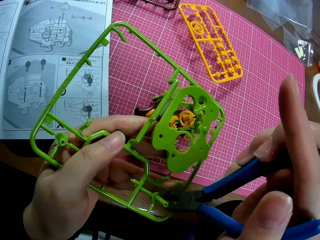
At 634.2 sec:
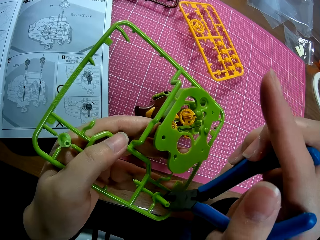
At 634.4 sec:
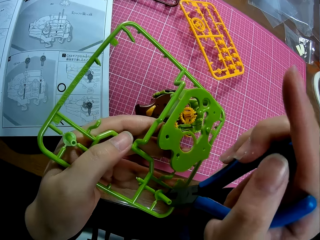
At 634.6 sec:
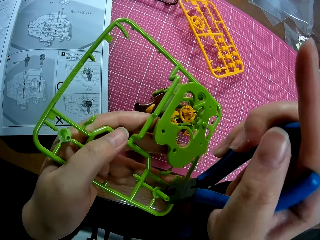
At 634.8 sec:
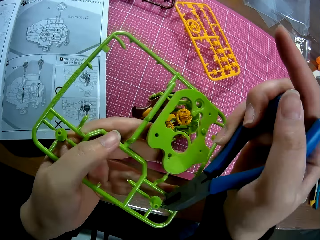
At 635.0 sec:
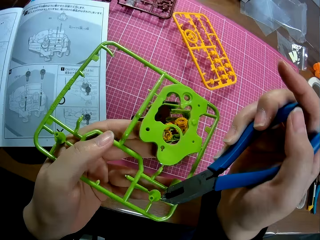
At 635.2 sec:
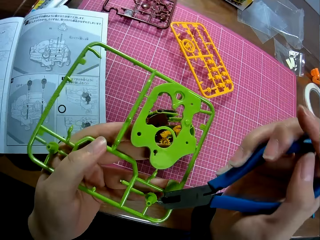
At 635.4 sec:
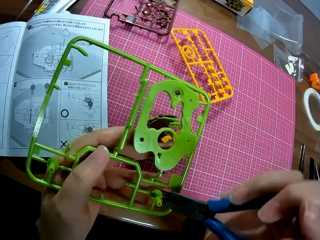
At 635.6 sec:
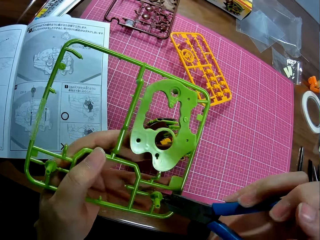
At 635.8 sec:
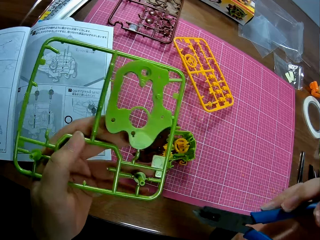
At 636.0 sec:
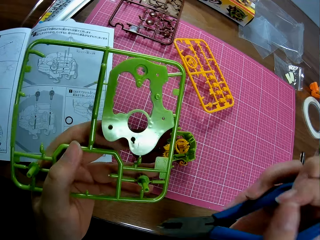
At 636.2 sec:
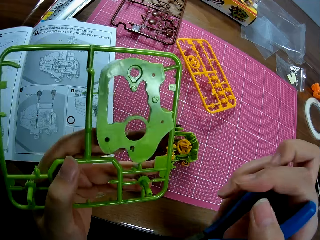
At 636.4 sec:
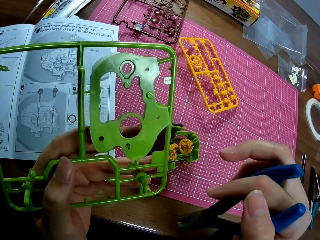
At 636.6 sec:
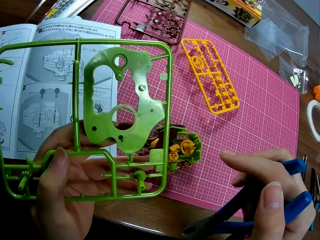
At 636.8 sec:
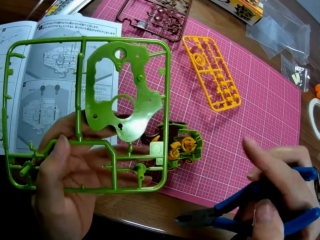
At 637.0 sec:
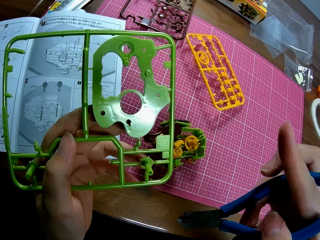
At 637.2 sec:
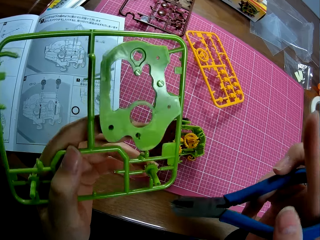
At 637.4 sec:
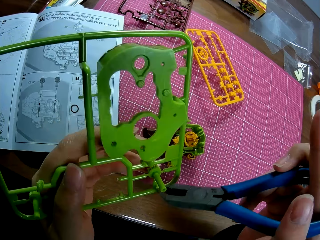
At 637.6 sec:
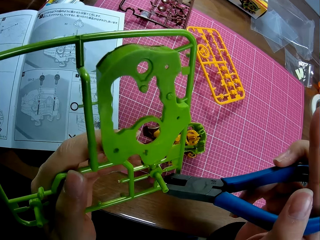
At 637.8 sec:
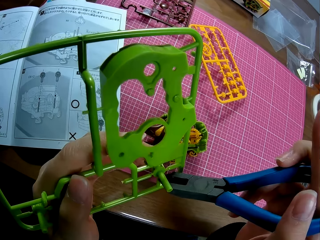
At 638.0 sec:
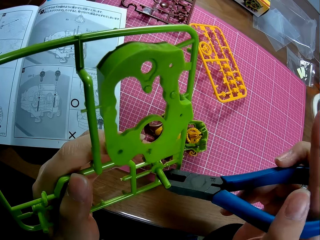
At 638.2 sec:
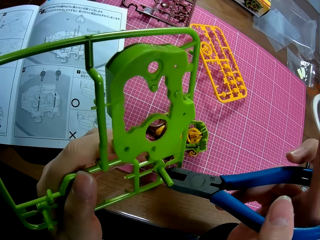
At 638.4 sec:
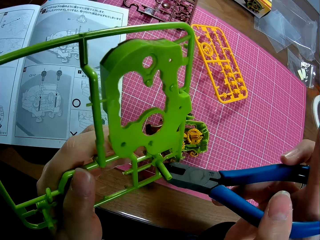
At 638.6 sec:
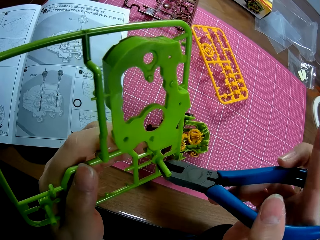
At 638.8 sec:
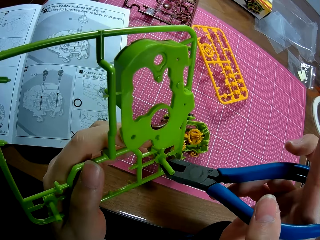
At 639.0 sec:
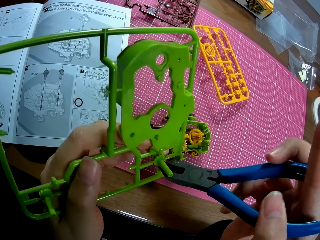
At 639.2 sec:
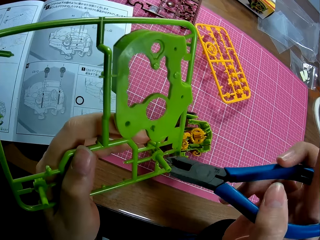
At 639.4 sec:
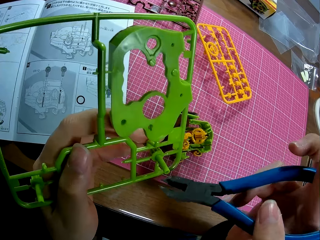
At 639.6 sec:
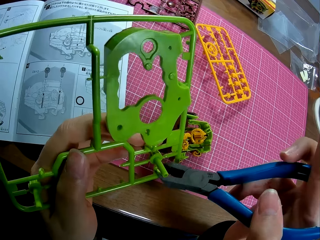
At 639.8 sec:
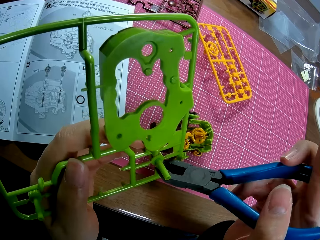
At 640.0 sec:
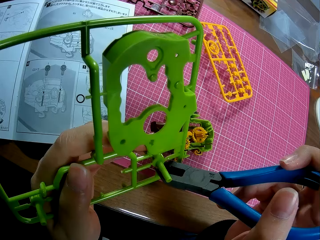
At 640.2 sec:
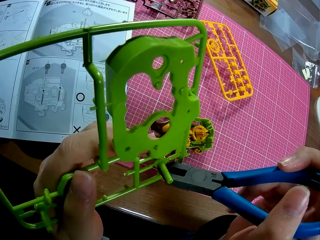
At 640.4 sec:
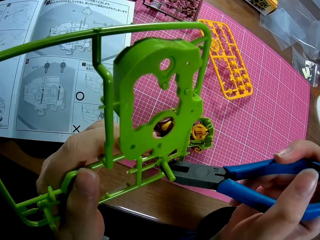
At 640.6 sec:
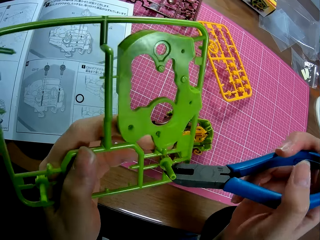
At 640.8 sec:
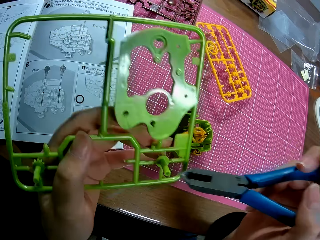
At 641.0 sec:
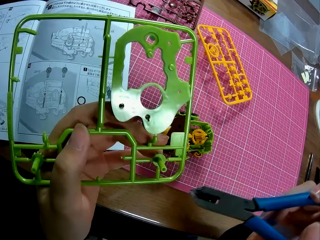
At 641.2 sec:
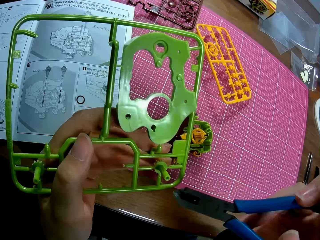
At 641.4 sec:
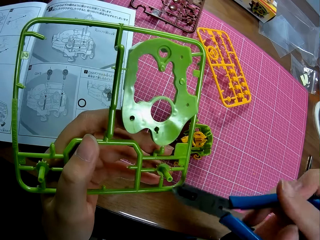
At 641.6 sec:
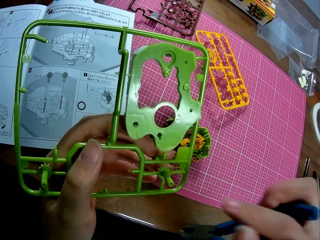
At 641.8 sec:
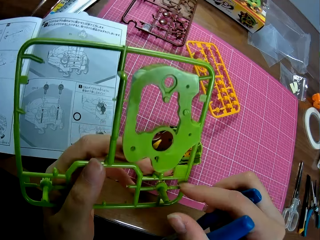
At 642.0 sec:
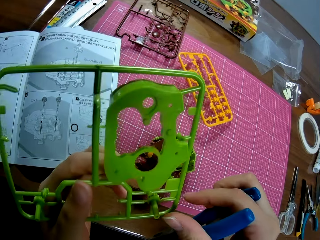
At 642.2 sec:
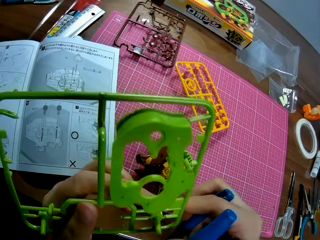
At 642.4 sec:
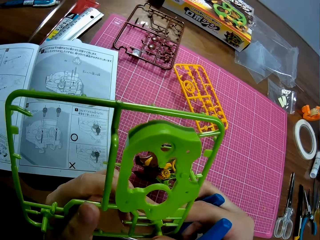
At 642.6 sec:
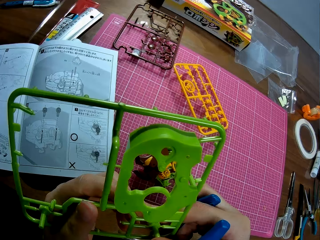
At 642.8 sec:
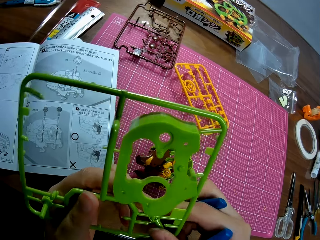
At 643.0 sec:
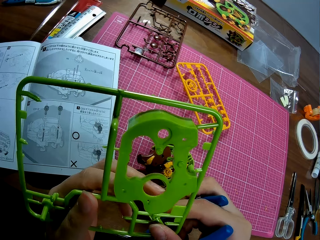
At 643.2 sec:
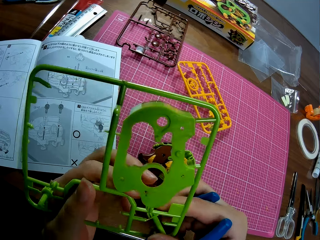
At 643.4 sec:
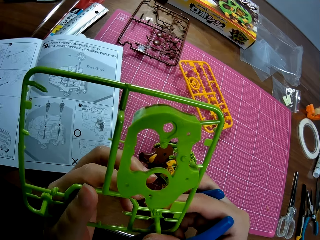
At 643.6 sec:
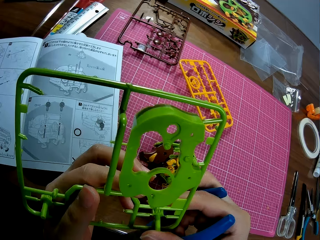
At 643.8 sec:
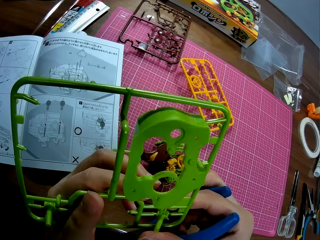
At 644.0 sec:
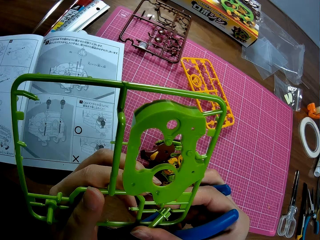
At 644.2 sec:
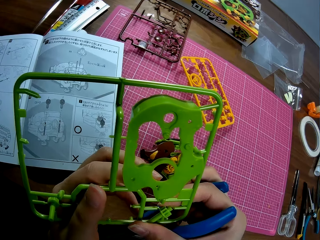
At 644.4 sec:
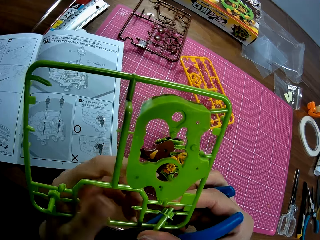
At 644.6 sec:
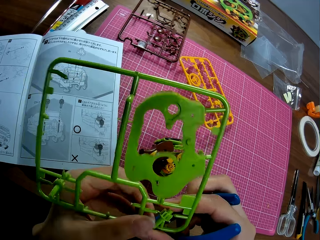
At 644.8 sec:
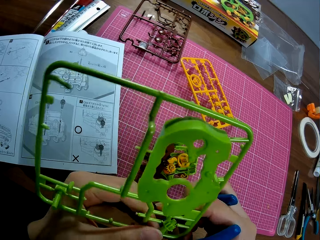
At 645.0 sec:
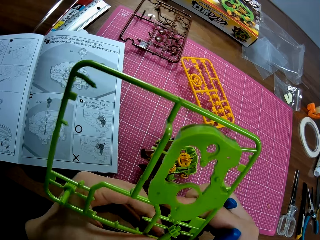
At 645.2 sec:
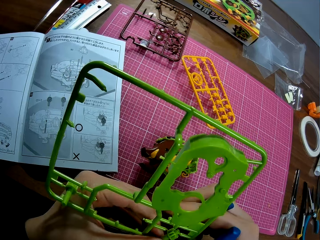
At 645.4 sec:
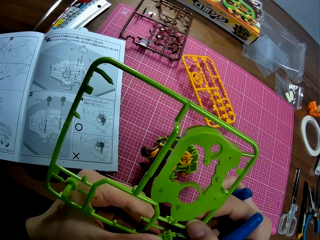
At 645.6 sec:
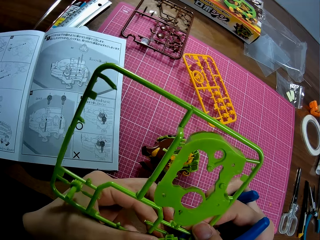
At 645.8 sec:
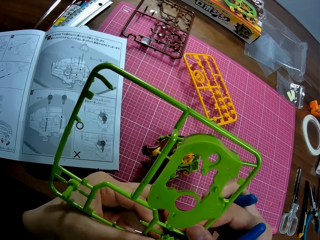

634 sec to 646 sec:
The camera wearer removes something.

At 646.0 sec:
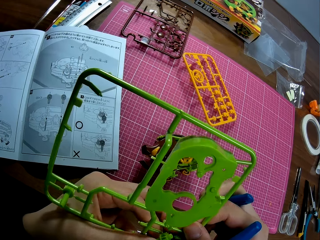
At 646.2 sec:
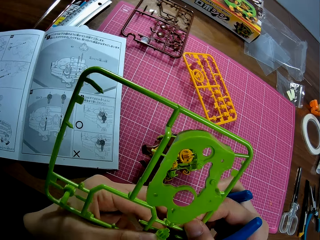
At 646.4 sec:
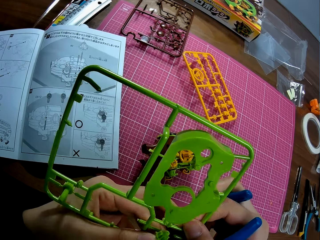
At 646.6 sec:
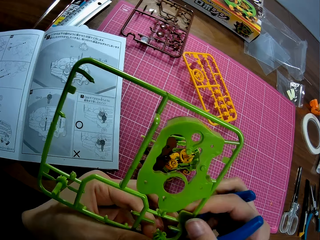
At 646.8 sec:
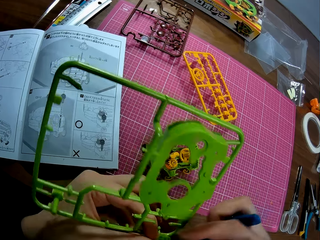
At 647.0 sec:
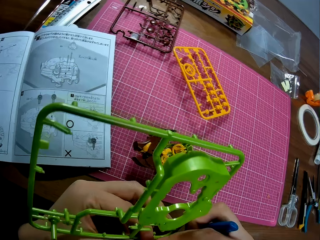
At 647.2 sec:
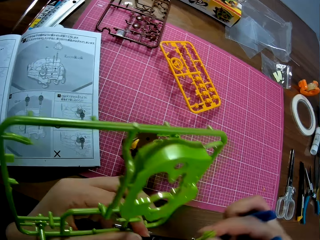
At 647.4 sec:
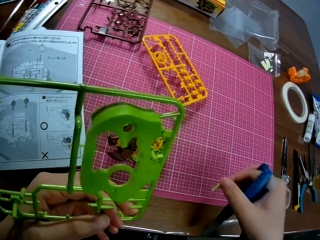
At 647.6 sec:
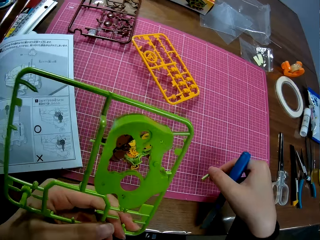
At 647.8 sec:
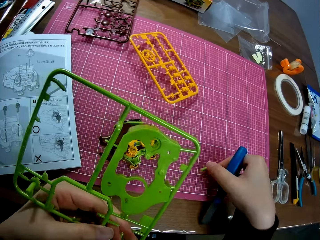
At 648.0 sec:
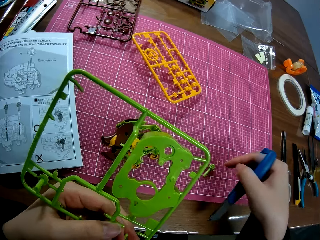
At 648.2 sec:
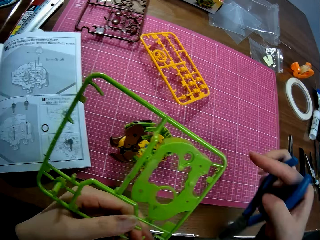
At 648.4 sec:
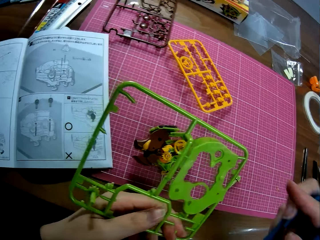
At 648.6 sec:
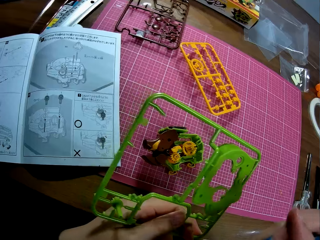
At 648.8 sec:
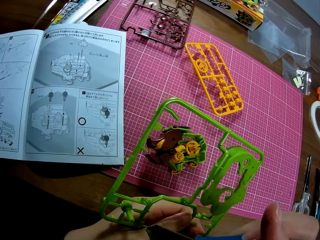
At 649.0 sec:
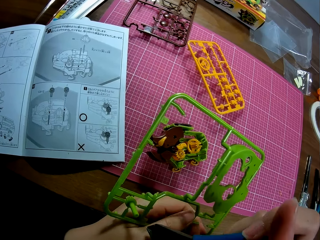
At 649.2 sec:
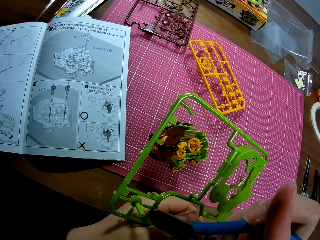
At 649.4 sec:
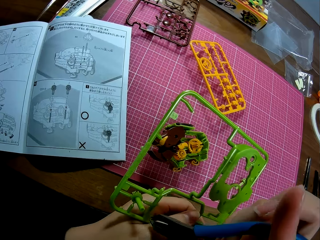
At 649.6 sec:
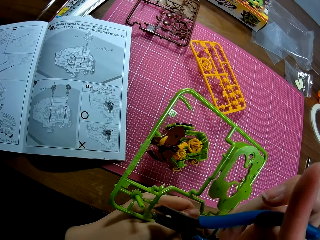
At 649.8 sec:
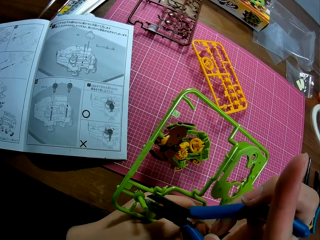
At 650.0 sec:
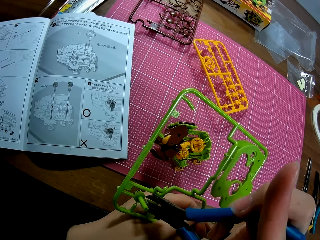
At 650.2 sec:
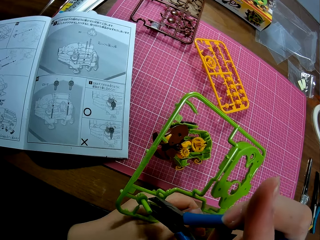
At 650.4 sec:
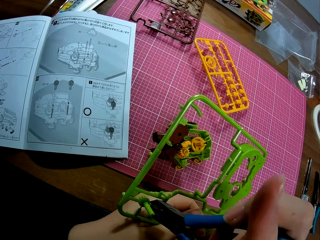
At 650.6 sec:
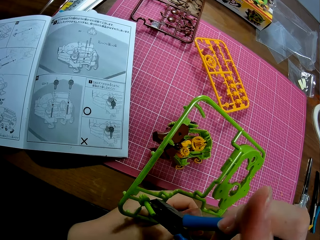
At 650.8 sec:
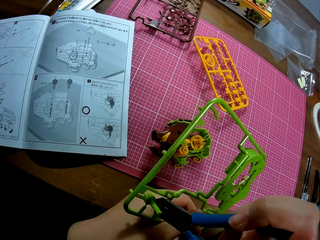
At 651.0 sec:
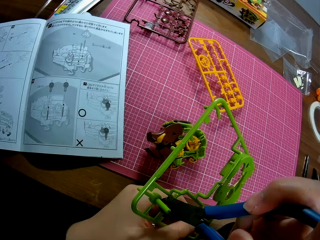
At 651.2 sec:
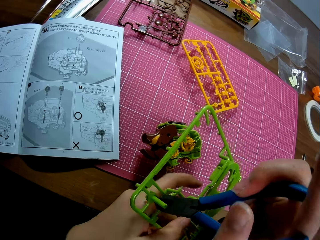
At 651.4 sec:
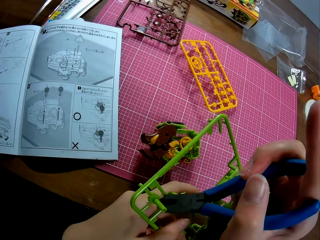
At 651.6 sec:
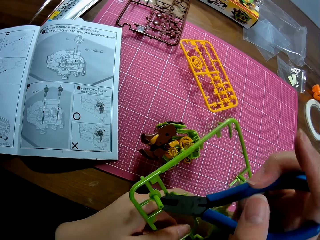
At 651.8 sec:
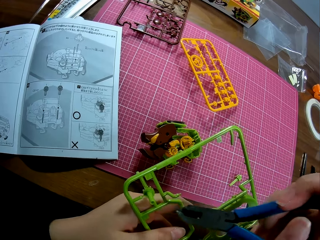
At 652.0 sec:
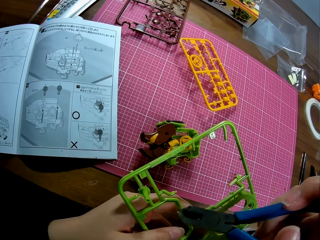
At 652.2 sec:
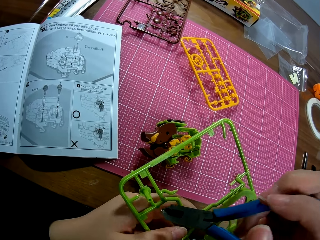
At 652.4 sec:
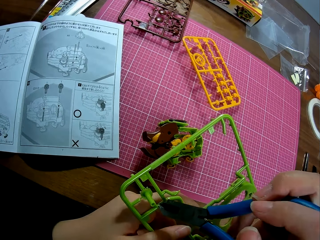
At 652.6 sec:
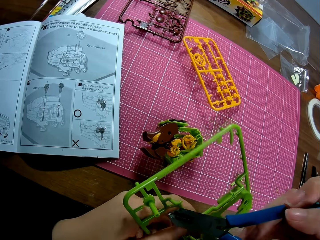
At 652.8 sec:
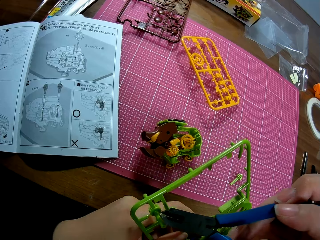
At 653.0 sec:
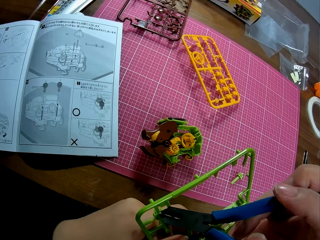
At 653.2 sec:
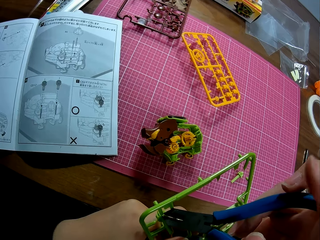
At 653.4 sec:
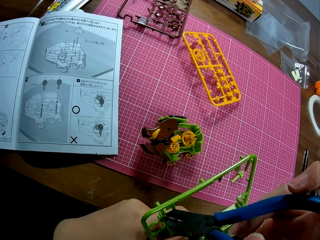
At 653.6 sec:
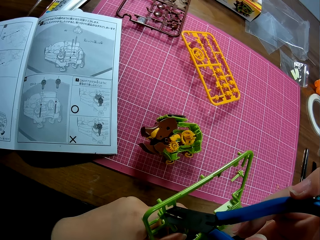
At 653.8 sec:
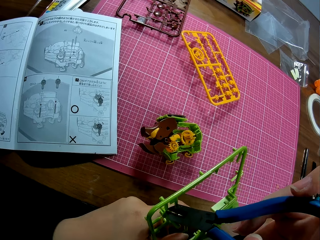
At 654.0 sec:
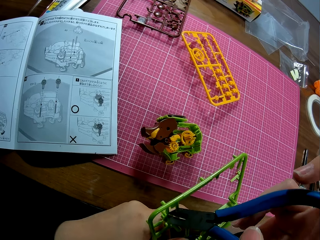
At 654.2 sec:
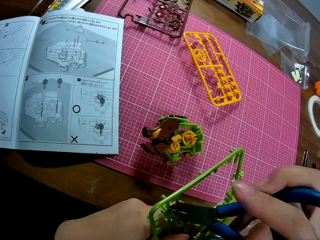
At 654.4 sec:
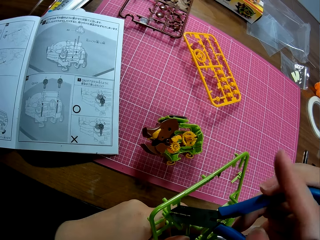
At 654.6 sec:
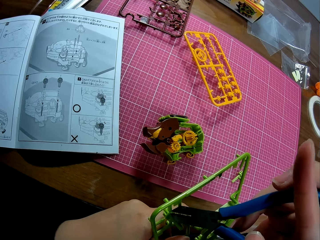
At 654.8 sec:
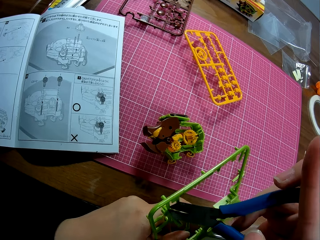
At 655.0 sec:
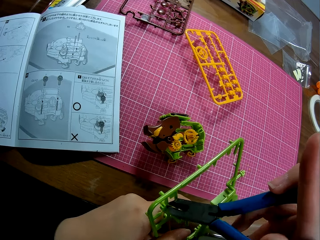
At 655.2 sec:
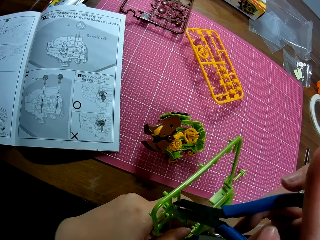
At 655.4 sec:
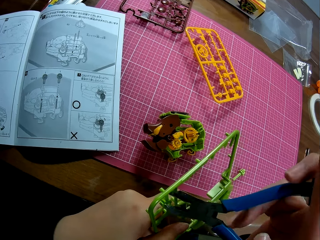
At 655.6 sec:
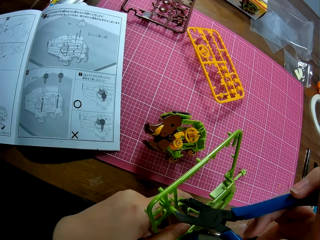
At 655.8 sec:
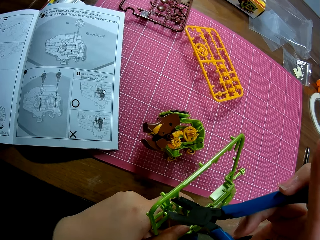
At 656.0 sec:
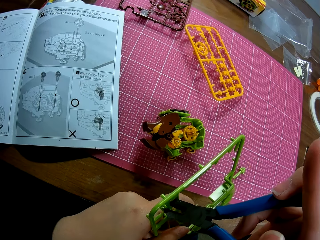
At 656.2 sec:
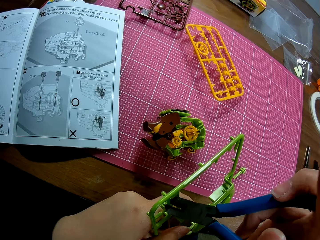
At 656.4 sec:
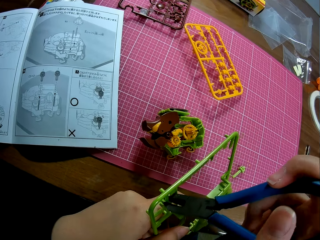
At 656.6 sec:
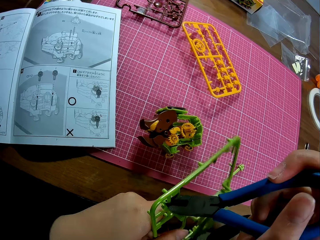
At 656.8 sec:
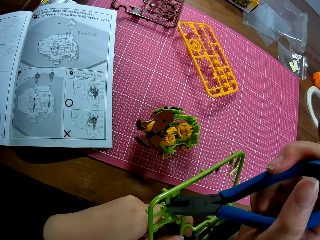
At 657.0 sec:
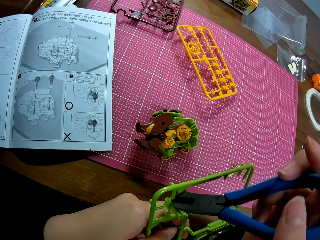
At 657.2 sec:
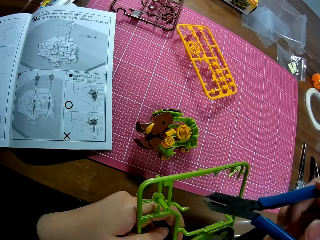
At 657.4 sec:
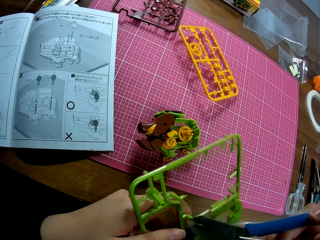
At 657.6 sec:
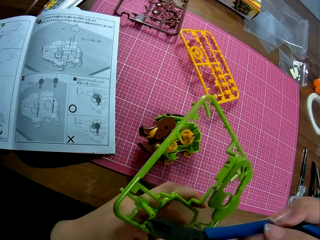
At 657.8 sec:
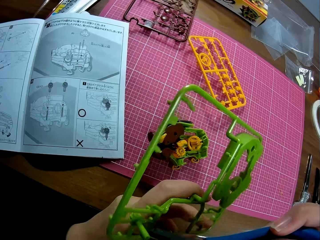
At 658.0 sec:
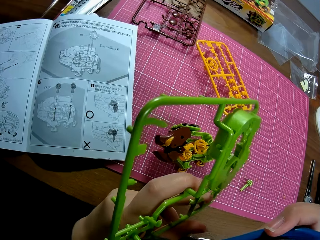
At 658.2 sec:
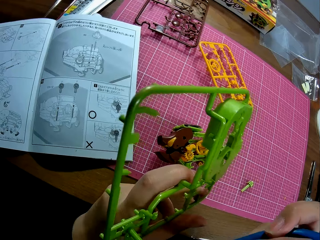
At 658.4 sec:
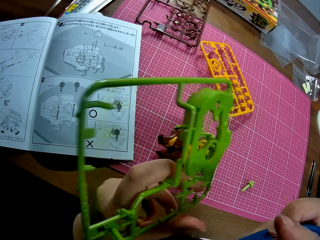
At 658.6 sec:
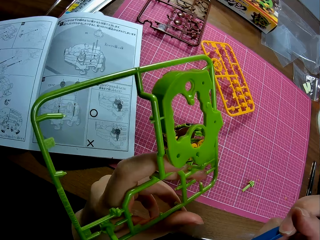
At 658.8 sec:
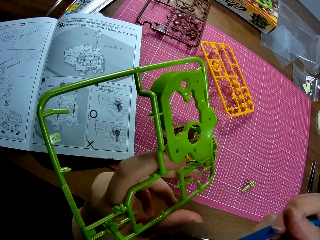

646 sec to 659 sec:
The camera wearer drops the plastic piece on the table. They detach a plastic piece from the plastic sheet with the plier.
